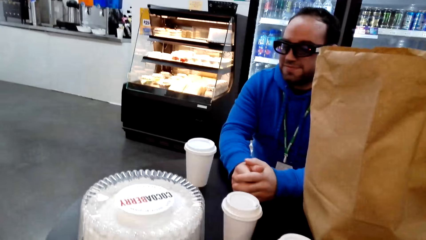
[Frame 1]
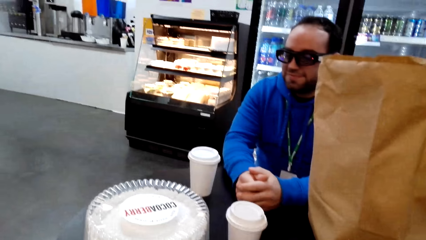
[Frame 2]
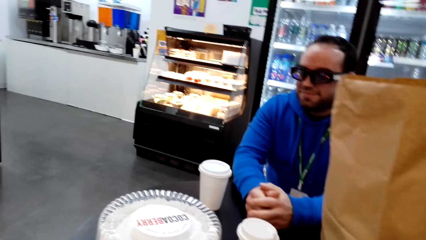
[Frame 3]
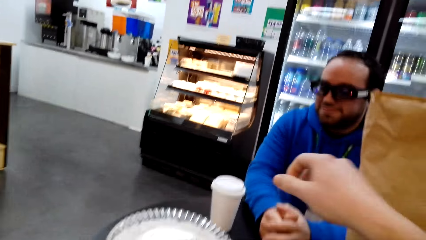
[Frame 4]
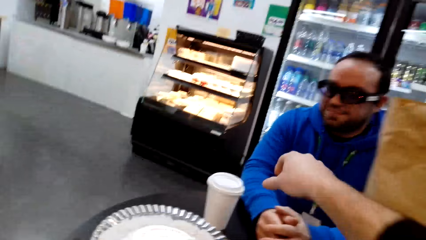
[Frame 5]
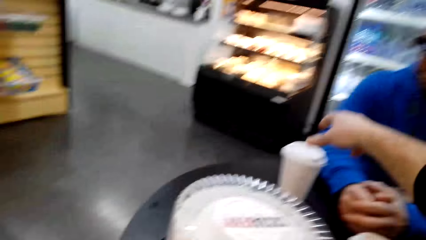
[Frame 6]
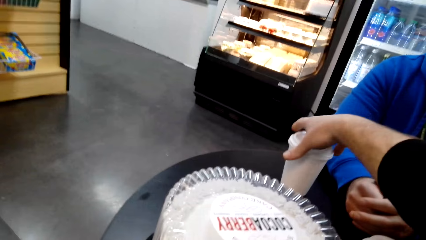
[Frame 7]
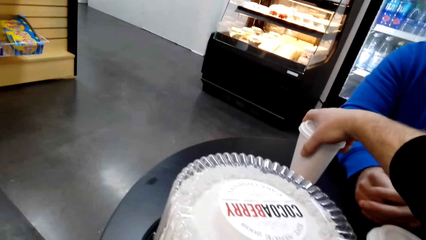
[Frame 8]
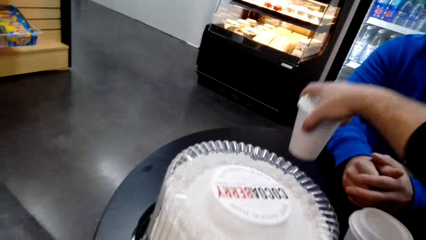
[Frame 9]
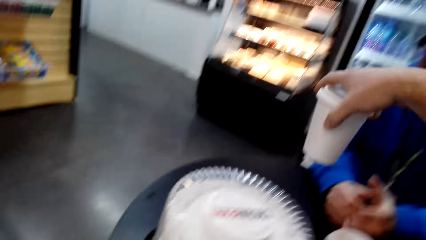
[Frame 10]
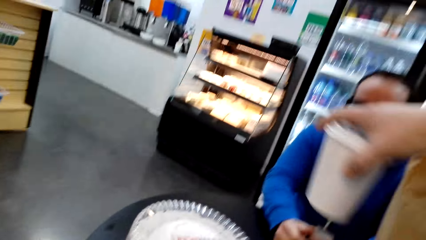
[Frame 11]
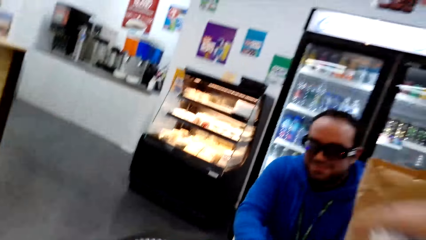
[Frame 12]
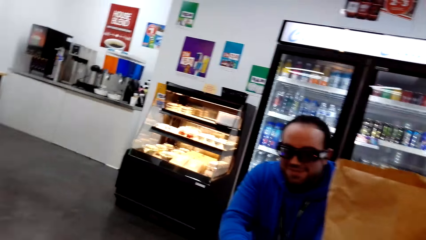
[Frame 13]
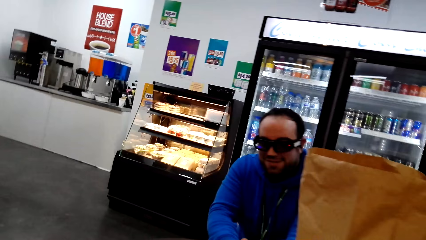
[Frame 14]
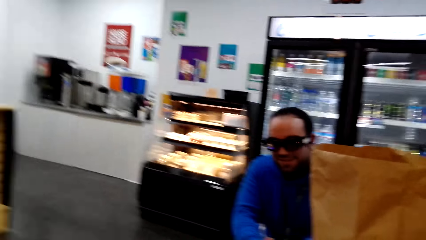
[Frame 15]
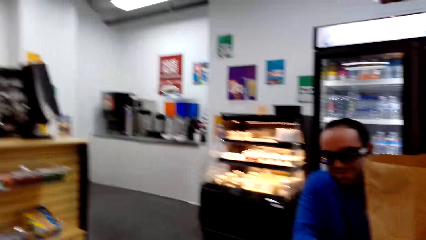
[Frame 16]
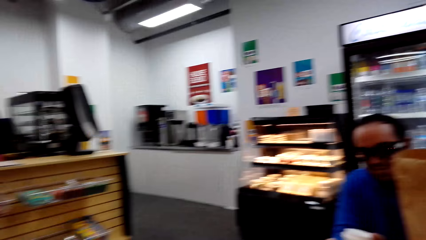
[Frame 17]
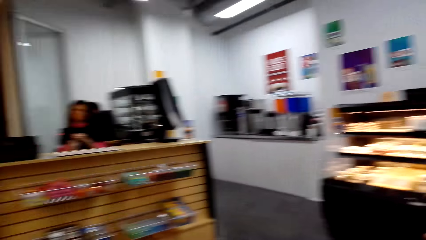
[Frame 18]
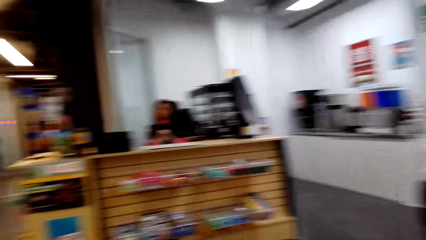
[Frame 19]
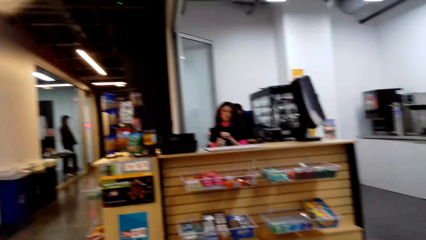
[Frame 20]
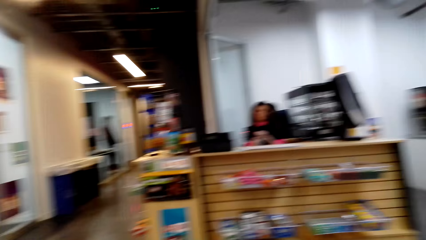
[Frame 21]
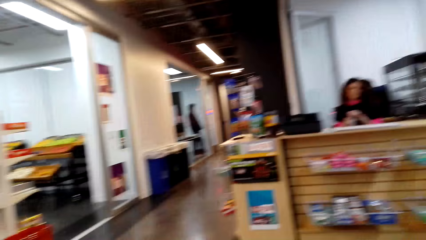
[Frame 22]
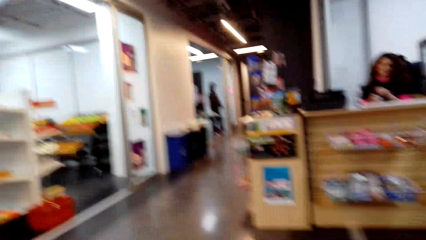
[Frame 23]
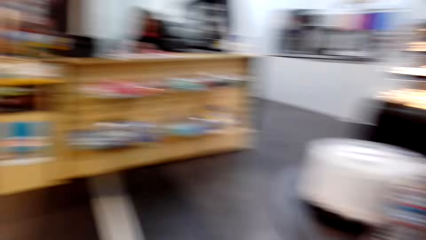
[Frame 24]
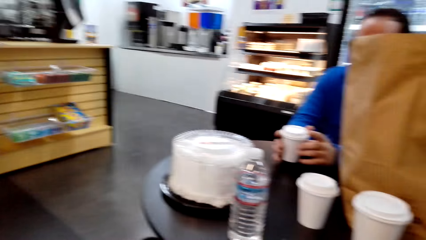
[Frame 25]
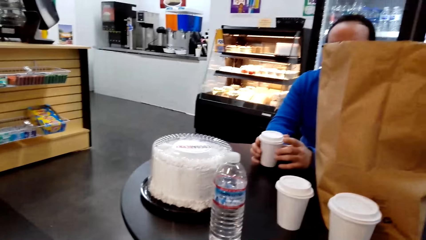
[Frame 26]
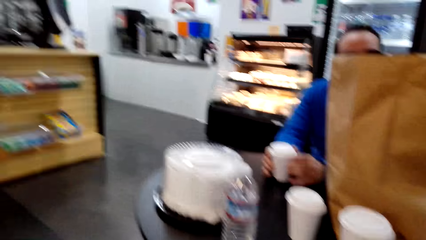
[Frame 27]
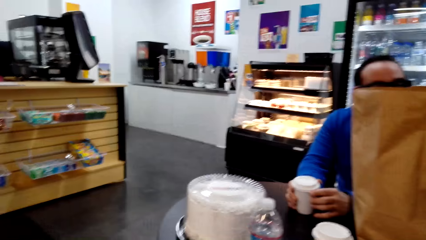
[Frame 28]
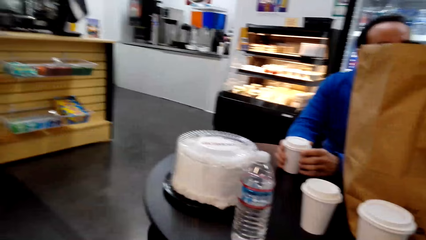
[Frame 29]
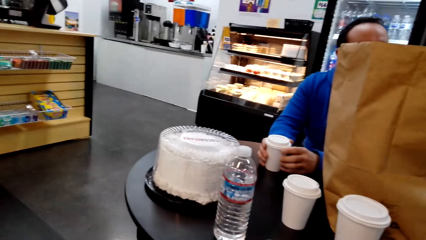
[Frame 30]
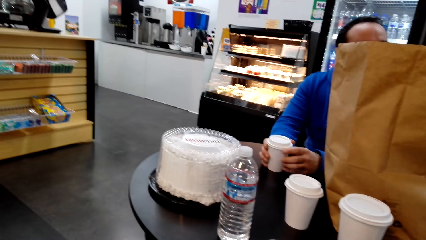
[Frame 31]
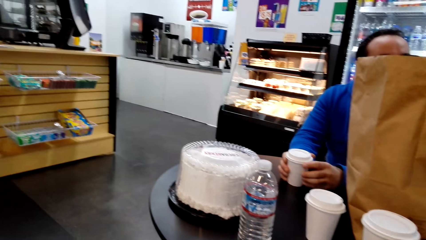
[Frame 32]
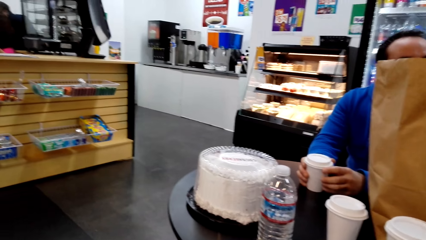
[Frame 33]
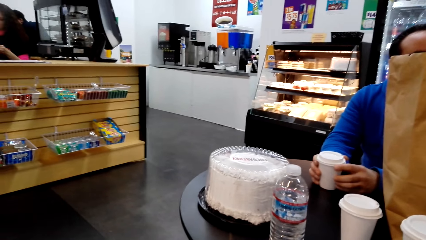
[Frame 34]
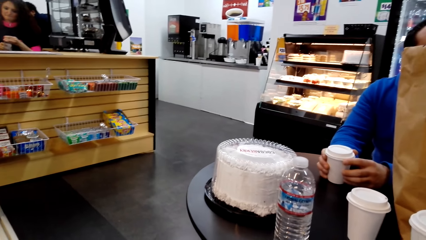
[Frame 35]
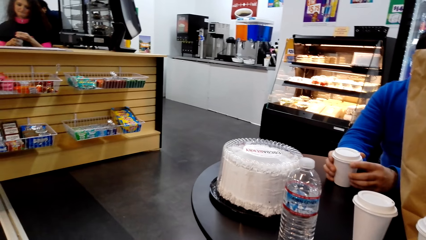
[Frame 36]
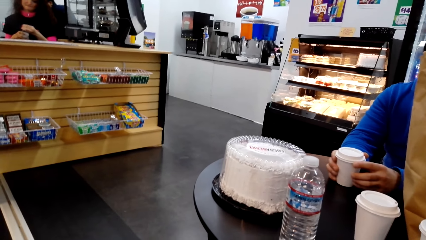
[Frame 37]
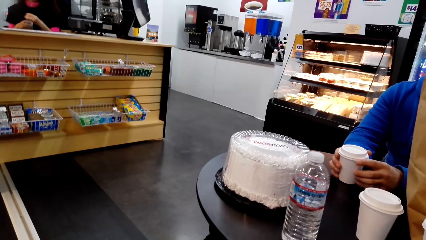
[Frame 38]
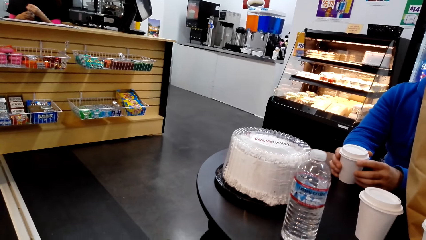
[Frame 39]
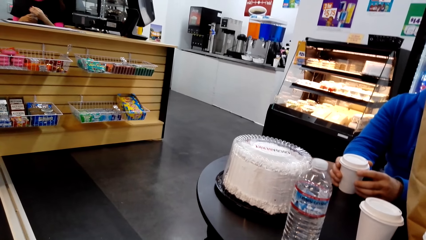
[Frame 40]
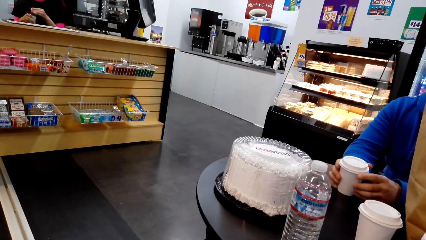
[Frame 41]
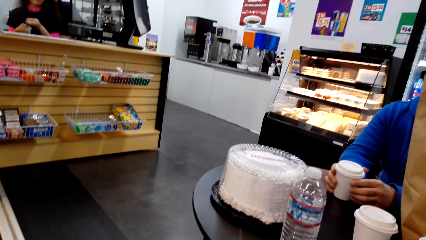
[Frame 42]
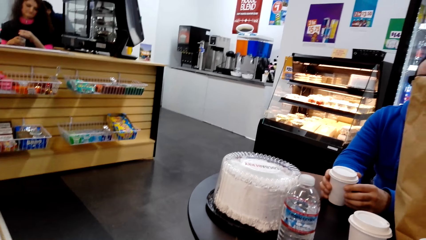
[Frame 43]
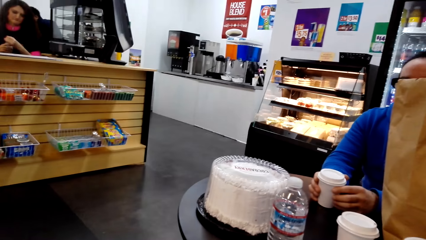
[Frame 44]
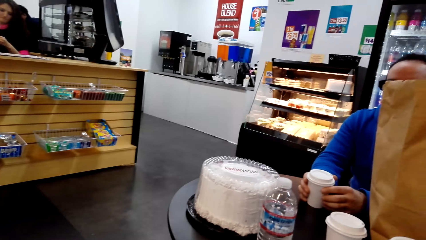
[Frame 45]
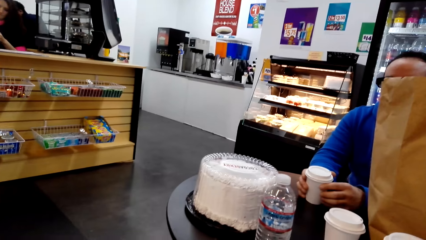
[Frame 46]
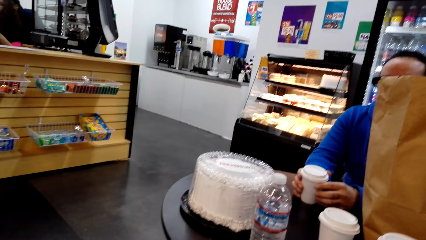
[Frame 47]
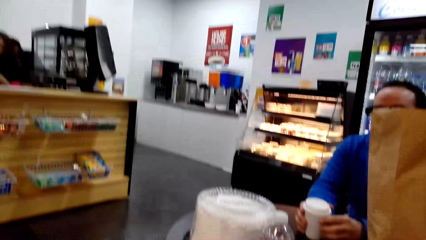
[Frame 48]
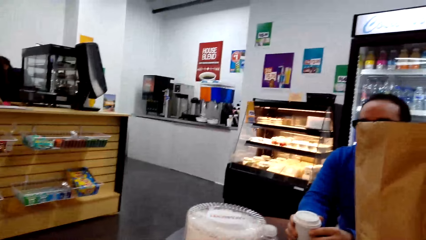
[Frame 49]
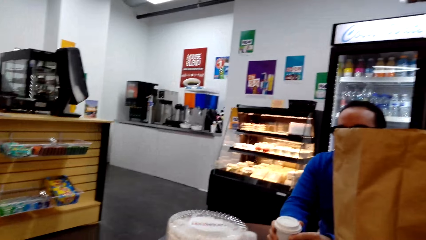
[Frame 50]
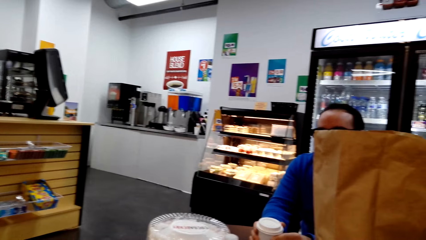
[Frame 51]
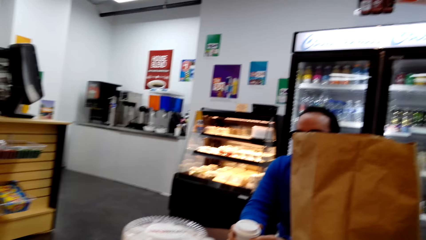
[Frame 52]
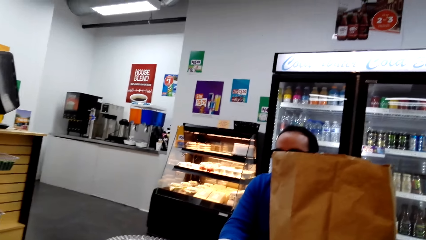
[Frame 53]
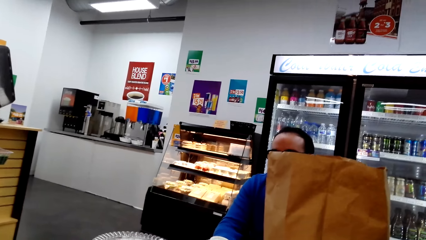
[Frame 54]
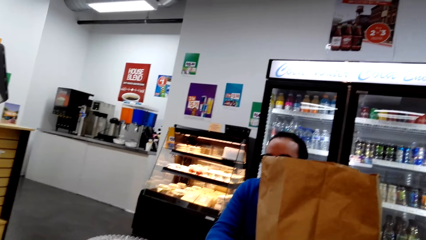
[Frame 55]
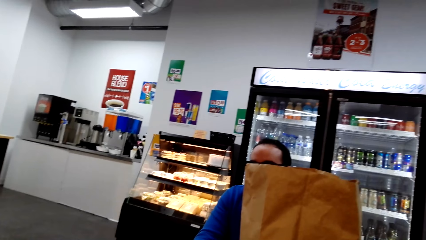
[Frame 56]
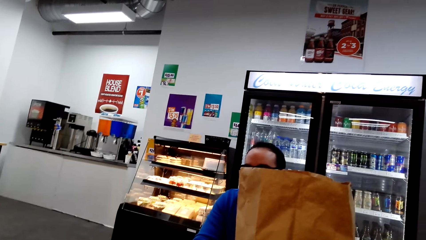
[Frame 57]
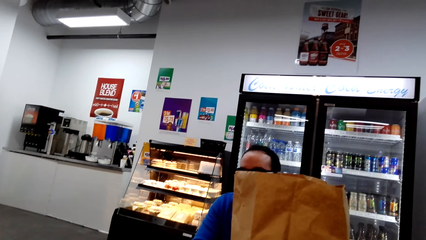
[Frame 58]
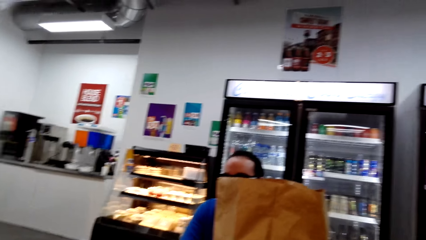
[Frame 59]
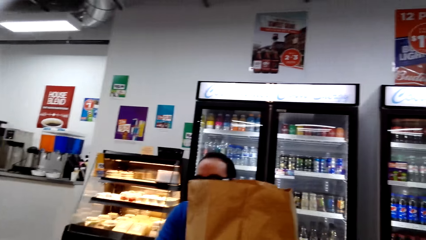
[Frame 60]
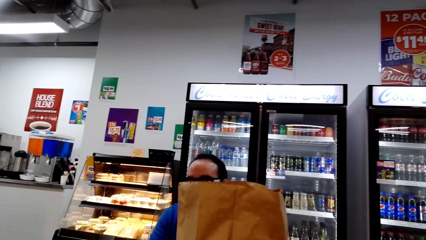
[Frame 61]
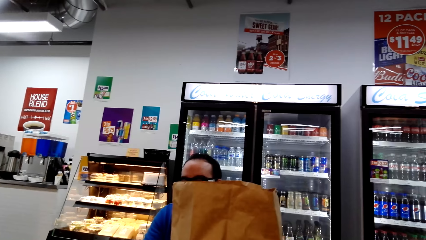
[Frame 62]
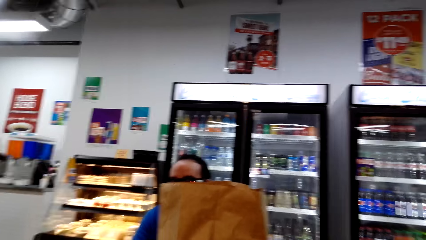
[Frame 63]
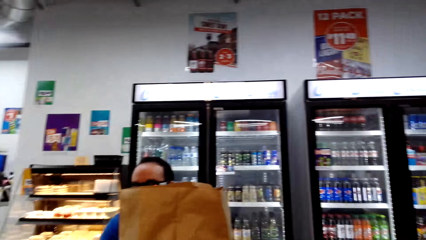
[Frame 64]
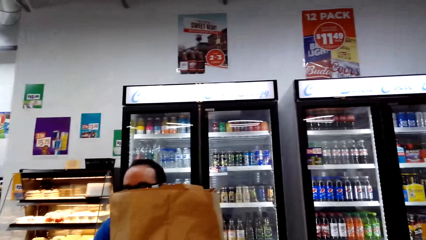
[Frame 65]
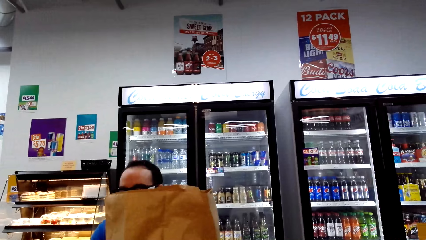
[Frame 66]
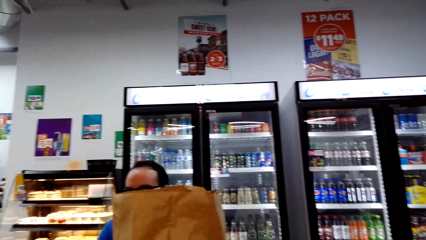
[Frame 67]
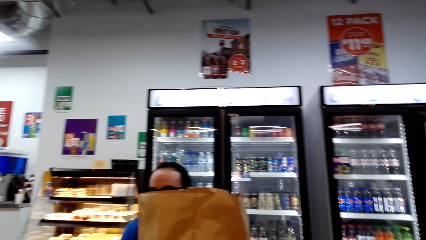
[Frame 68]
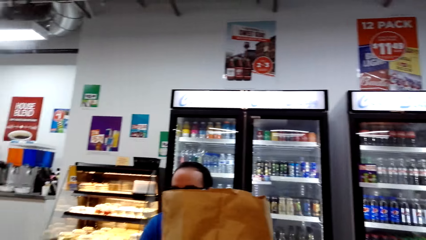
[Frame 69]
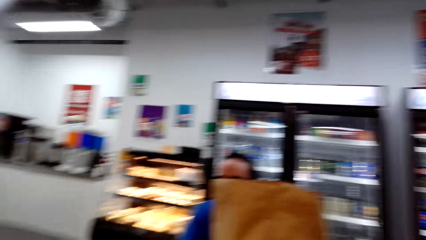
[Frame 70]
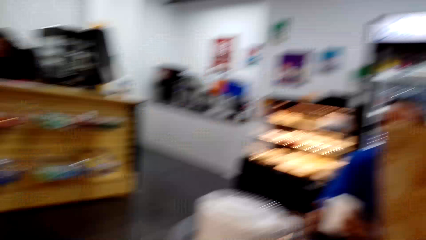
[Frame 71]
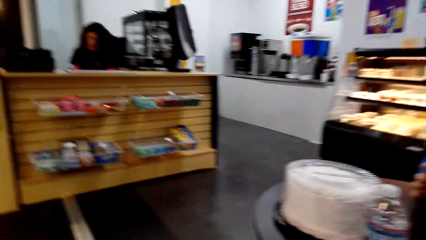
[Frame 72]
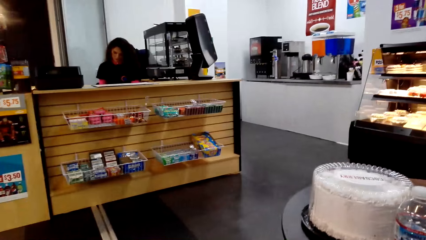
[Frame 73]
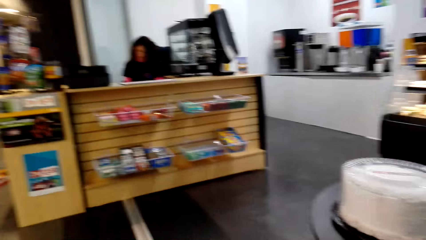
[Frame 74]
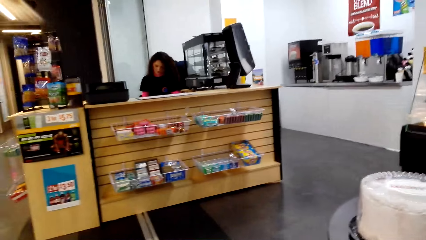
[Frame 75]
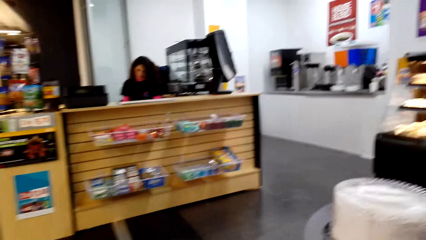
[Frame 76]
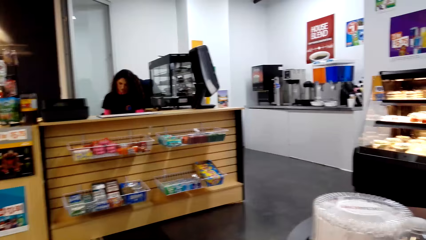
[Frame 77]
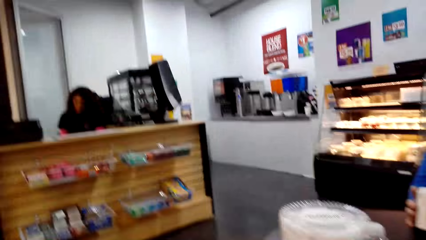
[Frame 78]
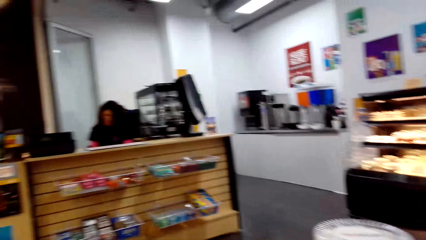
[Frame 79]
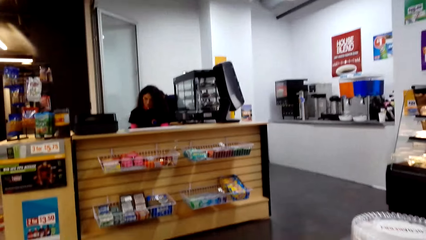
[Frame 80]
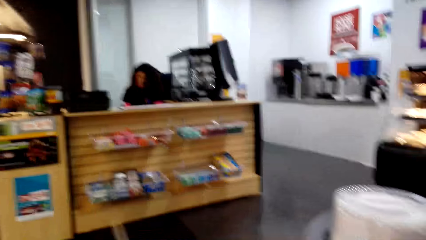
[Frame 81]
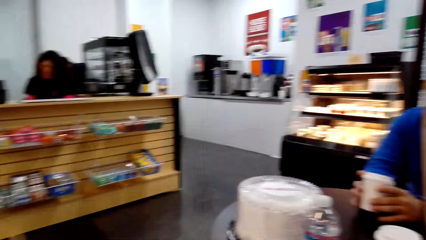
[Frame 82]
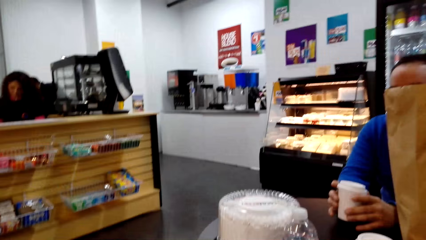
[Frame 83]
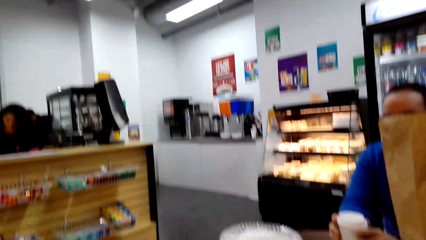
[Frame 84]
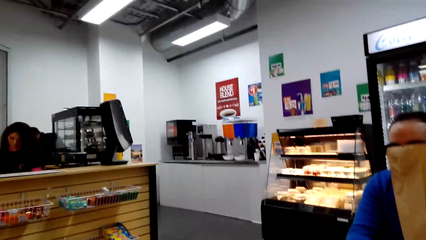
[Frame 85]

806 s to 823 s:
The camera wearer picks a cup tumbler from the table. A man holds a cup. A lady closes a water bottle.
